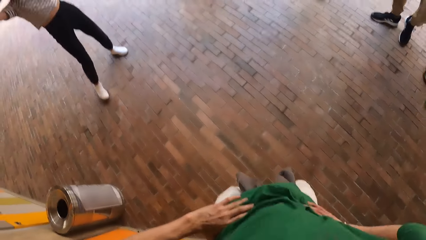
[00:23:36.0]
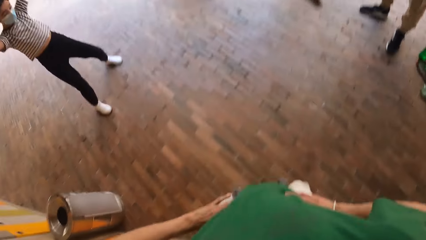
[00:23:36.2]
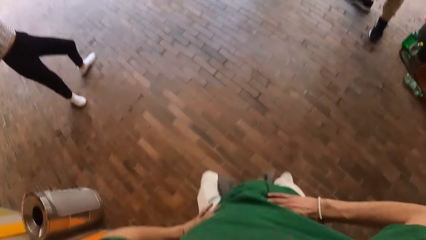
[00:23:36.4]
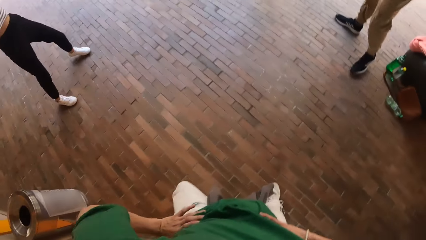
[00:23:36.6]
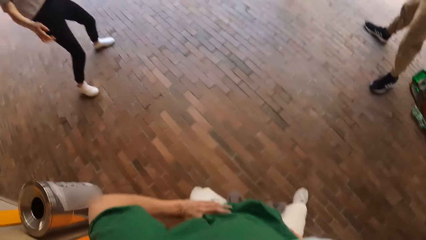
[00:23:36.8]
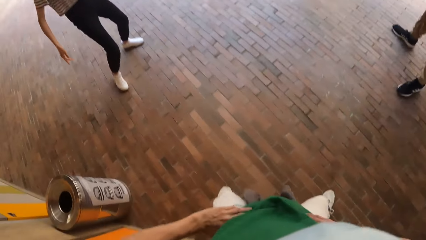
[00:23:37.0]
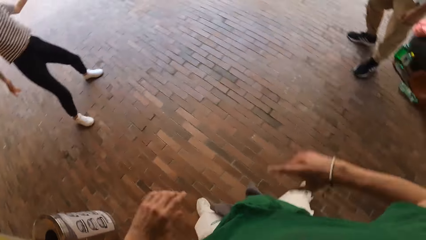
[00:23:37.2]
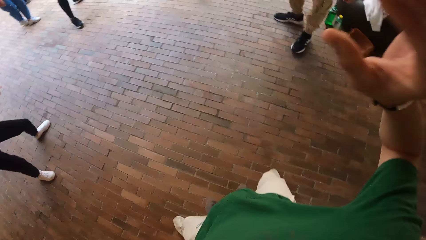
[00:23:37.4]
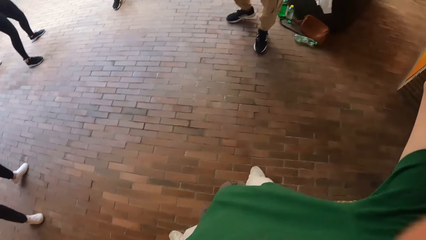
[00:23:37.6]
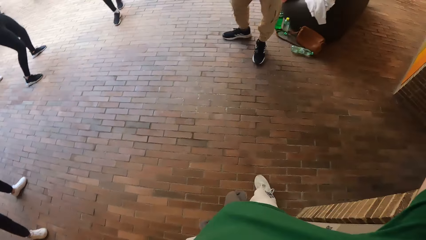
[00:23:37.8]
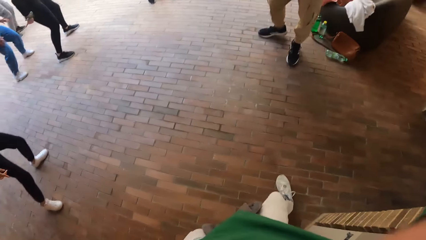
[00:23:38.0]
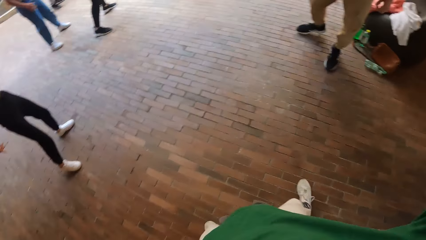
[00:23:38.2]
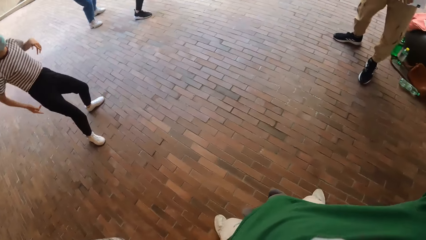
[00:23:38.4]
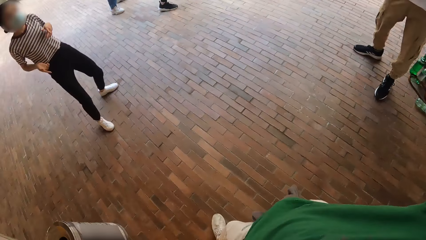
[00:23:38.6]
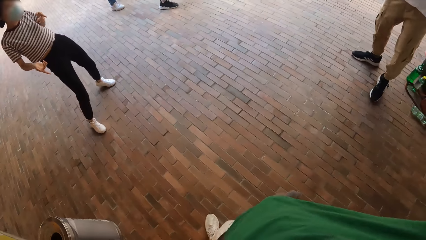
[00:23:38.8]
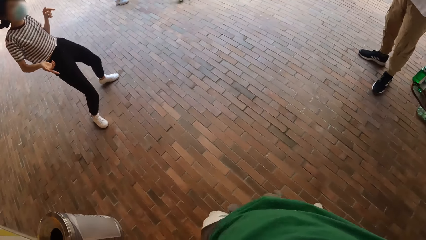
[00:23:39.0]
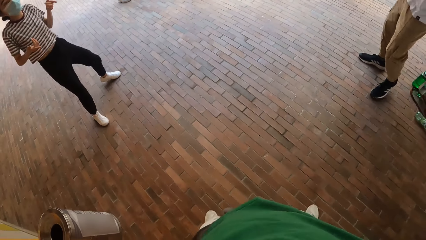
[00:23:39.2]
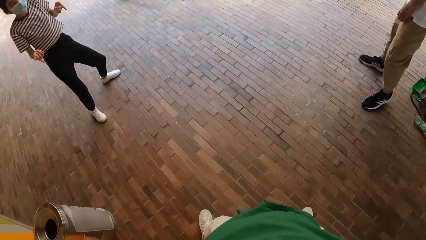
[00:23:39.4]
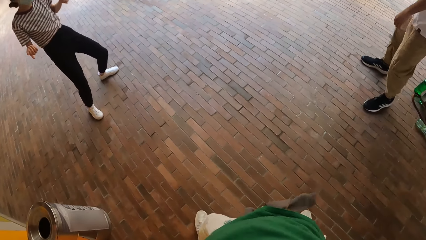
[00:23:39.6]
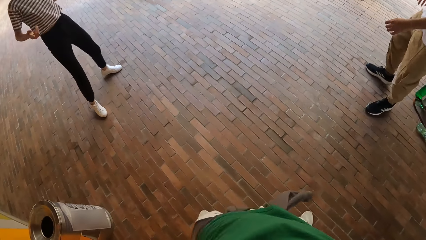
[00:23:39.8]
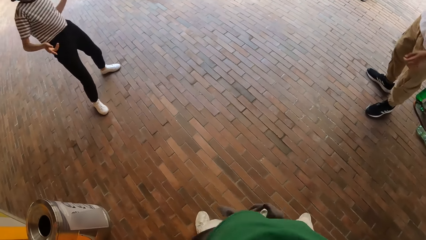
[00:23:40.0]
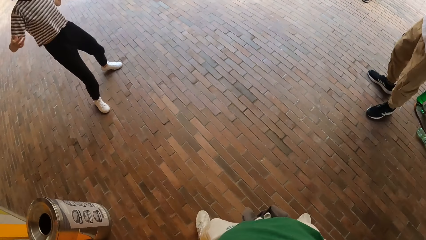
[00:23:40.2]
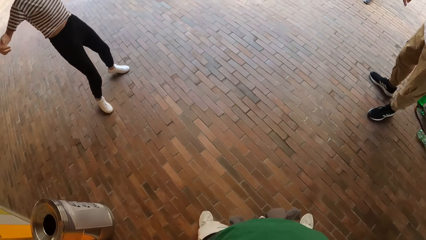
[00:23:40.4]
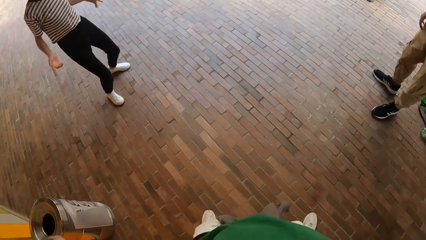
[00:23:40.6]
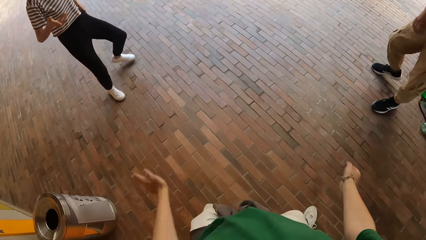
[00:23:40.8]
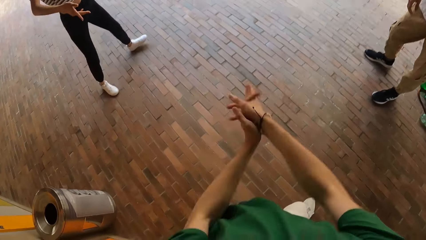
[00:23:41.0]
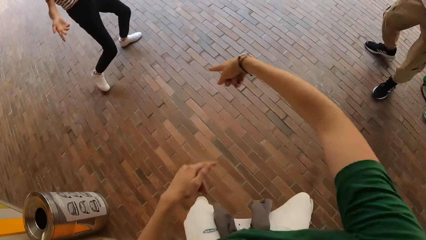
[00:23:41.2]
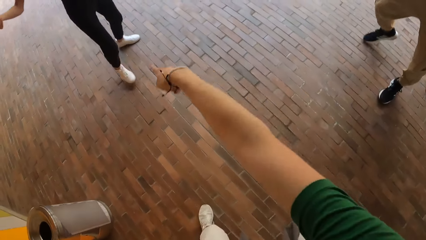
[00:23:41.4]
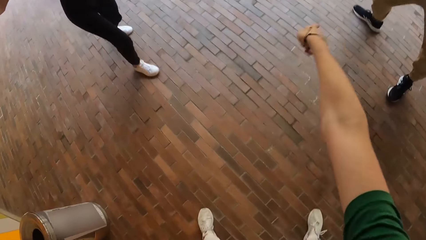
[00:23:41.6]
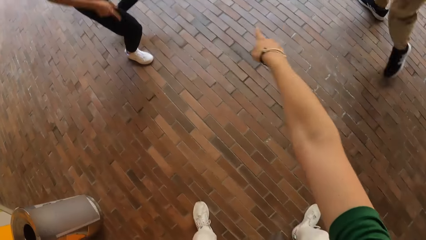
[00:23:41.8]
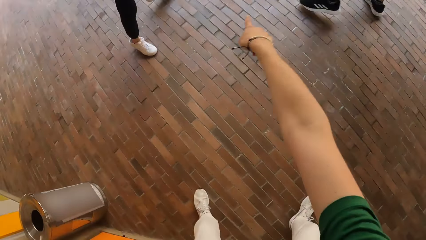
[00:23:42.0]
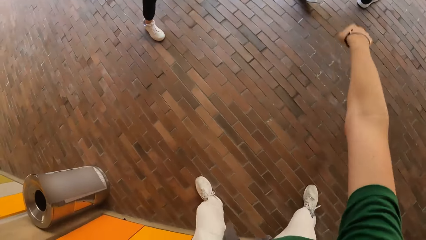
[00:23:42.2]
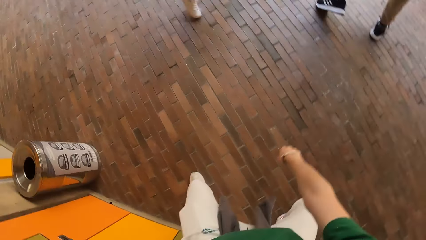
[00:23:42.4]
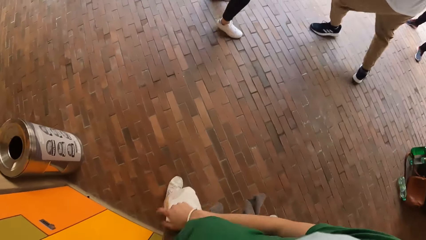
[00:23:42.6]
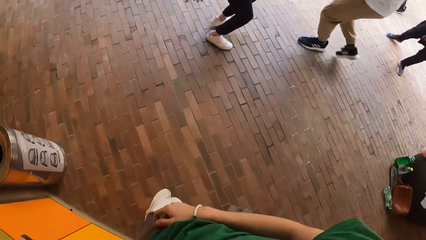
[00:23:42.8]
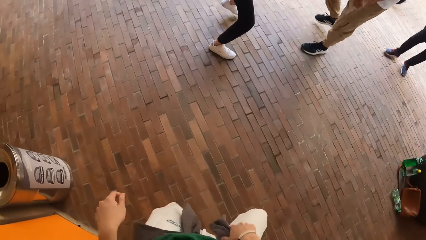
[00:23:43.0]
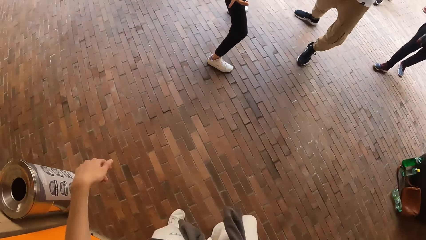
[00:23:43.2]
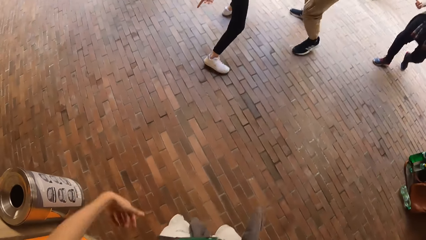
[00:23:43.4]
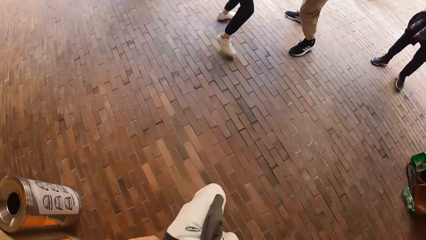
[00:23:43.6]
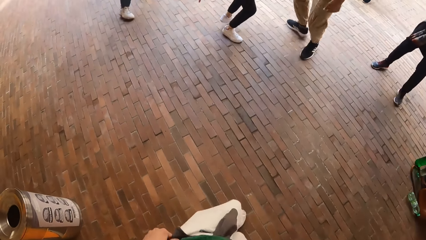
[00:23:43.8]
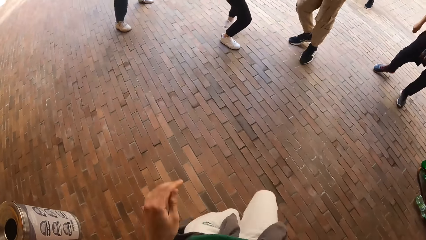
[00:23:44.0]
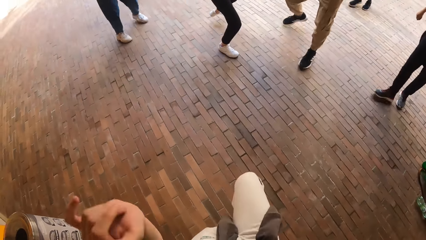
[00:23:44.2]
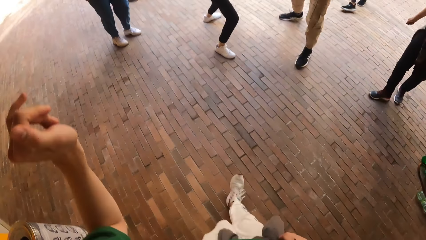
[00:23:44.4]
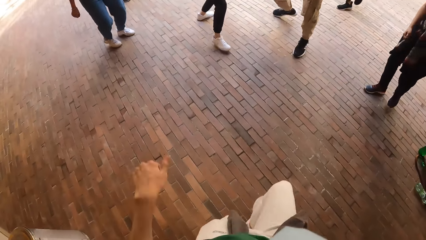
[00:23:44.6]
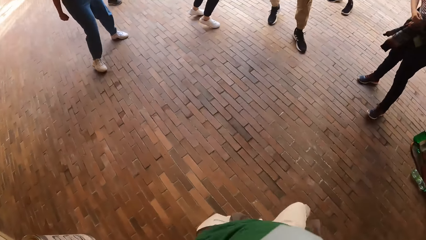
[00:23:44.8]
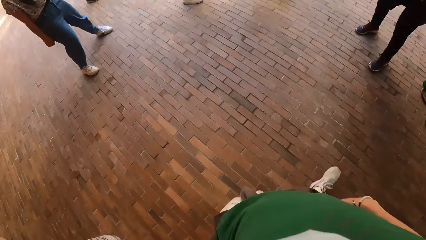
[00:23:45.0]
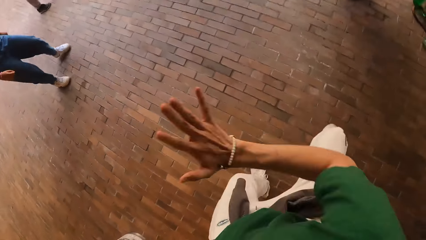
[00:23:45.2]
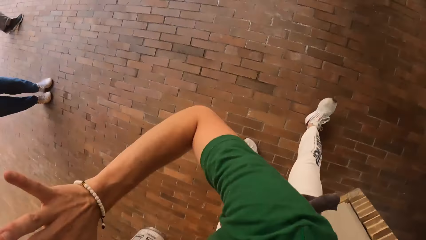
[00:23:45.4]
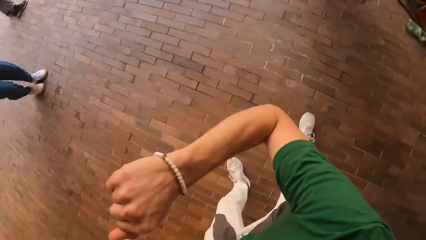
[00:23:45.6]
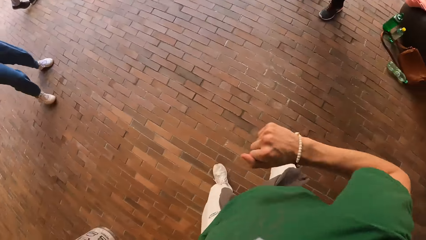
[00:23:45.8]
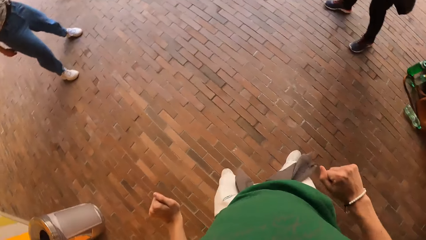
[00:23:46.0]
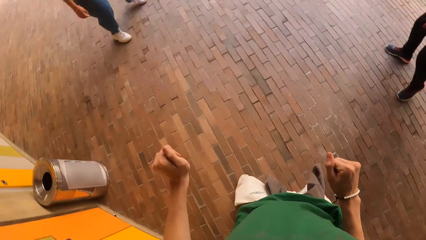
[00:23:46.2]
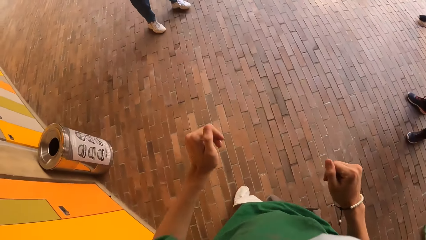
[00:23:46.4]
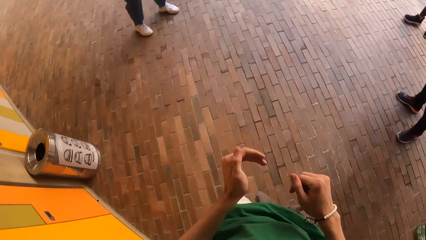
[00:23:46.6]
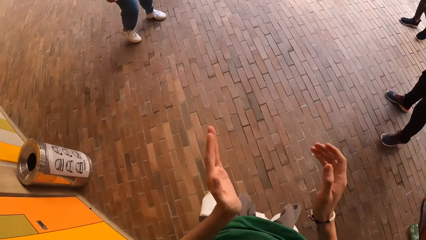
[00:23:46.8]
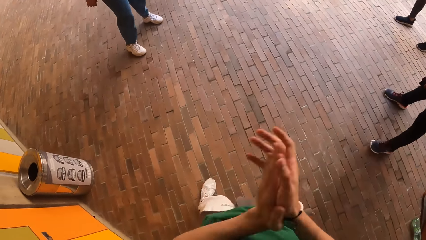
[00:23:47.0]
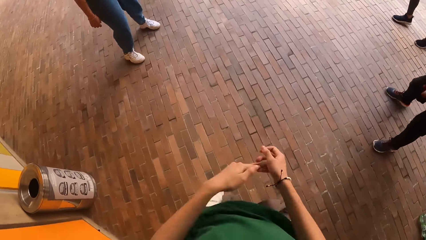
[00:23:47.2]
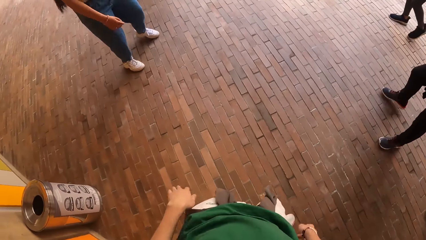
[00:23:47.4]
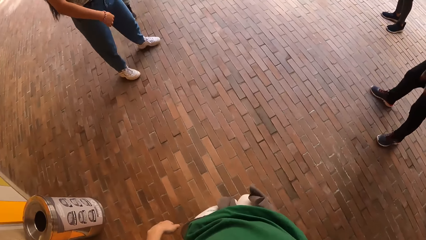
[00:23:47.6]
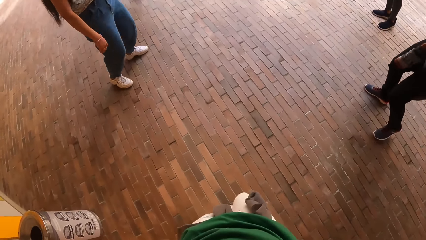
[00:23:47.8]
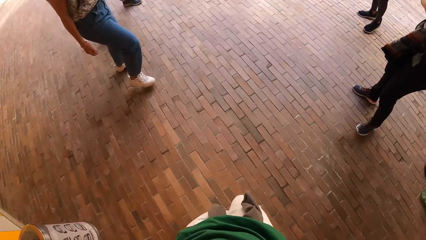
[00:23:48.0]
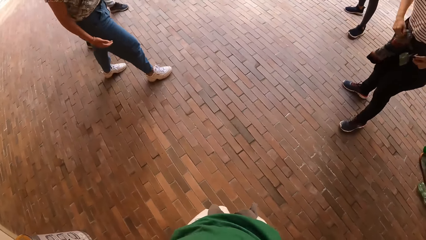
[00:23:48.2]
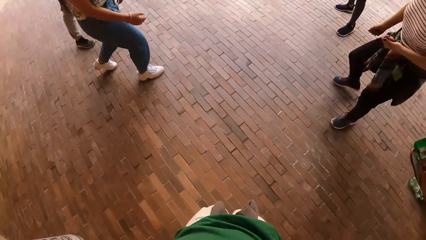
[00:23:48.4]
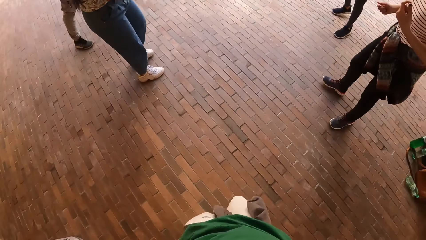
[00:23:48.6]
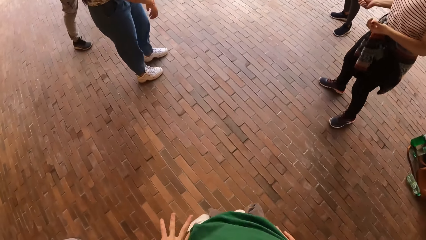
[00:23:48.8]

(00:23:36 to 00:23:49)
The camera wearer folds their hands. They interact with a woman. They dance with the group of people.

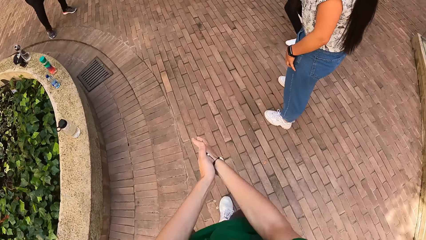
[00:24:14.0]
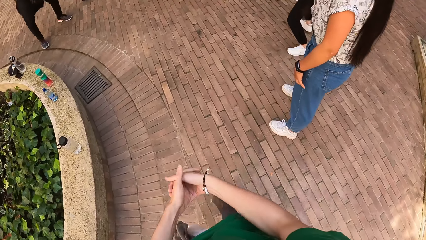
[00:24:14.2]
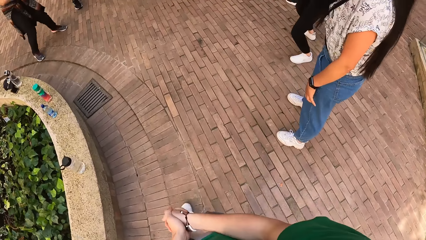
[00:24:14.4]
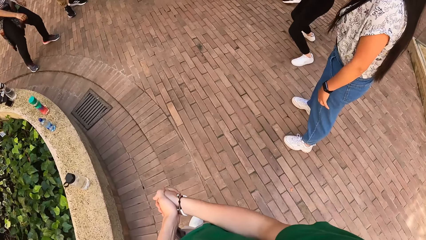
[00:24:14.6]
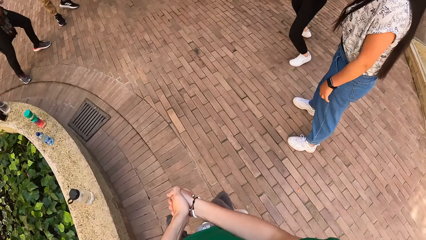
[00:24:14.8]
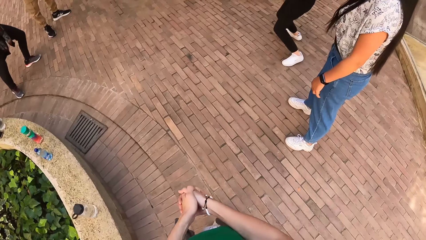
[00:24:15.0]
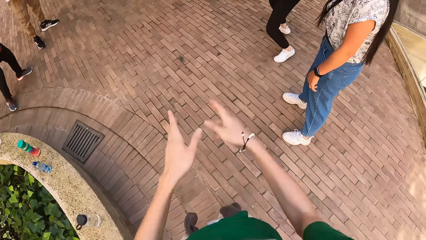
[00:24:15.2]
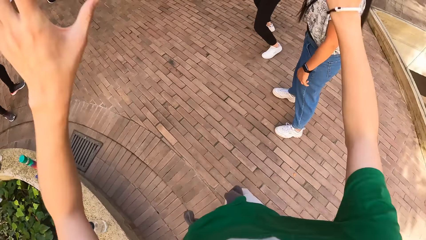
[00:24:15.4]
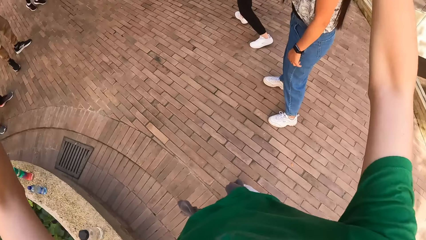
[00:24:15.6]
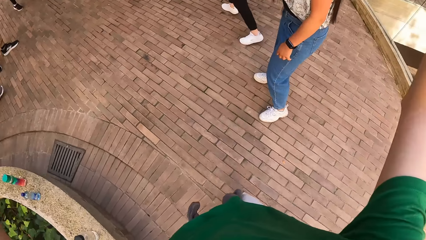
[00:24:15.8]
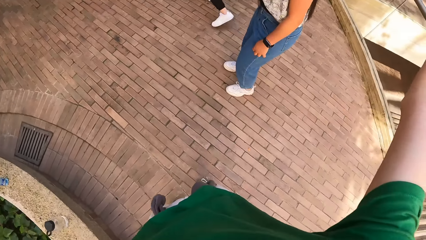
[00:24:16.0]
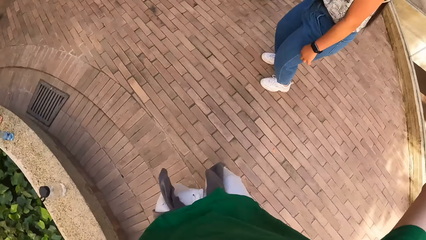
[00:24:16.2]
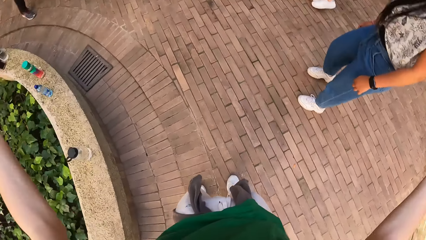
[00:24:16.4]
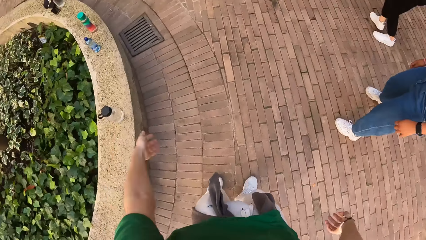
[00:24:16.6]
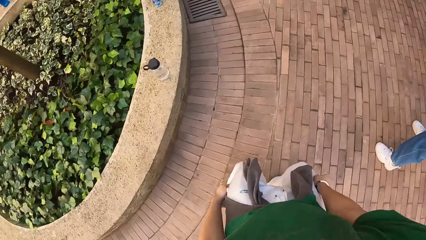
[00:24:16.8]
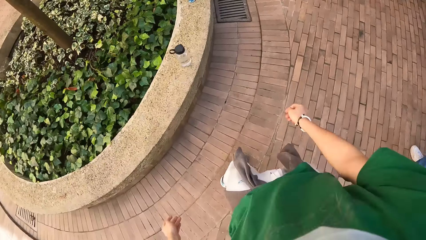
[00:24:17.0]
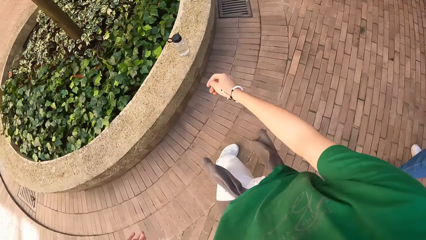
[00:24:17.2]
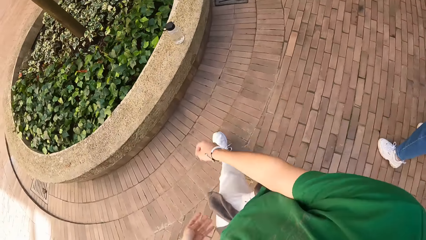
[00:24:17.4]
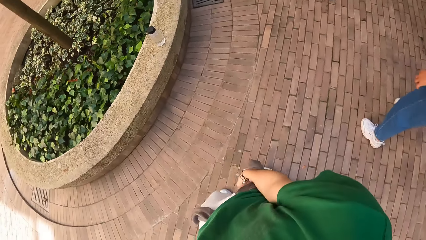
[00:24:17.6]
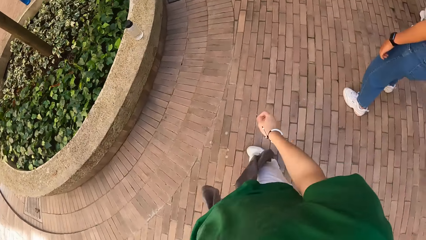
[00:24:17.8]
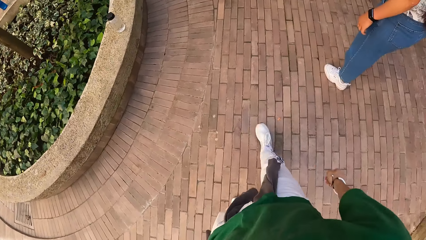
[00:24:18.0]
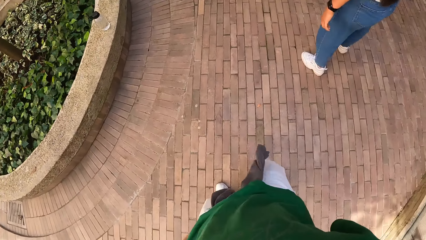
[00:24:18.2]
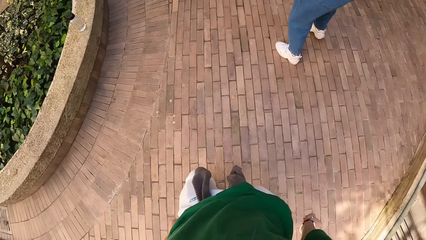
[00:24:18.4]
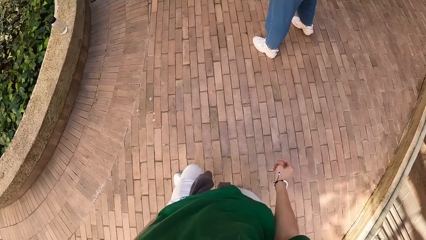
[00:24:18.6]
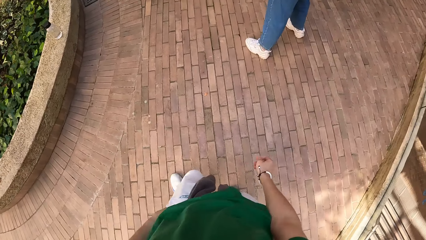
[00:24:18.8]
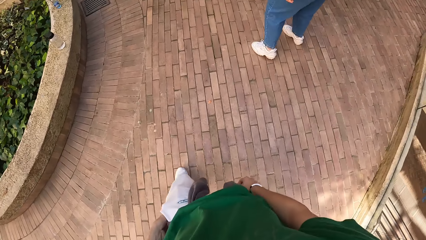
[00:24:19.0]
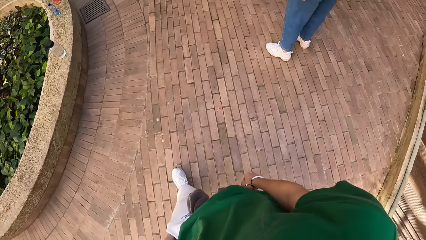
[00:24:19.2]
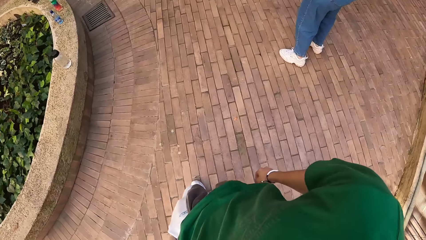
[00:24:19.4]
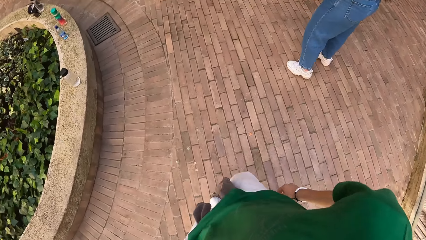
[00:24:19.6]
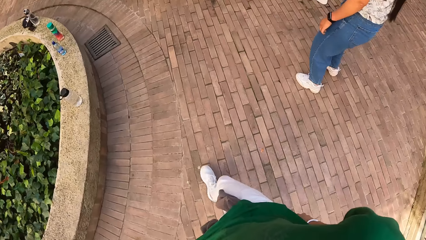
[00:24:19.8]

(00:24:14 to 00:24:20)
The camera wearer folds hands.
